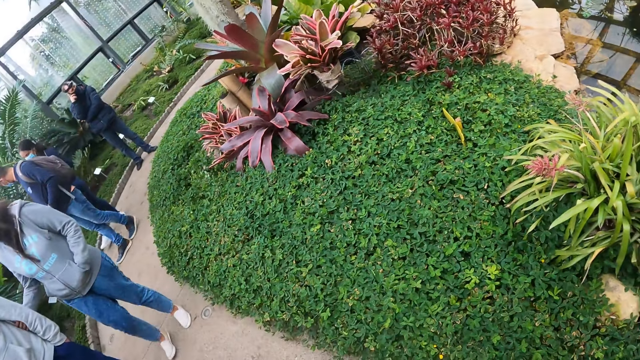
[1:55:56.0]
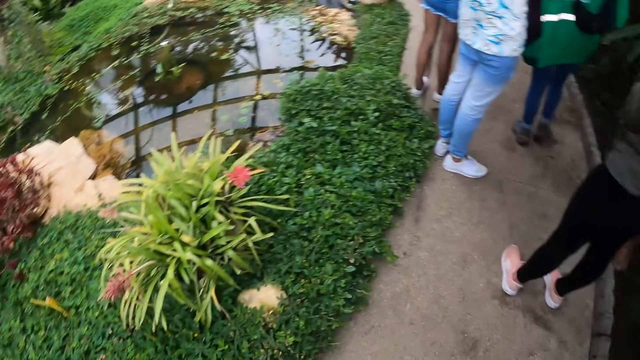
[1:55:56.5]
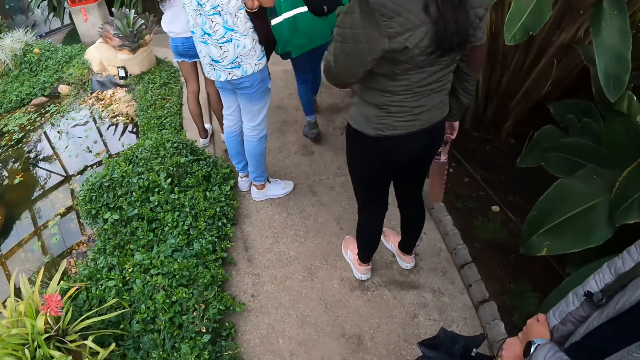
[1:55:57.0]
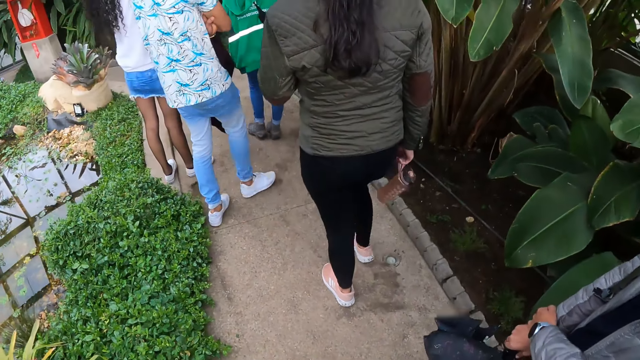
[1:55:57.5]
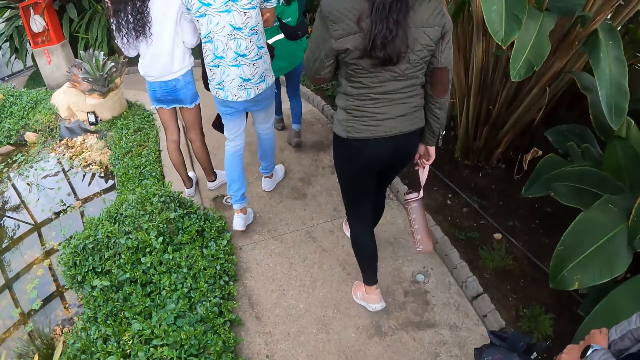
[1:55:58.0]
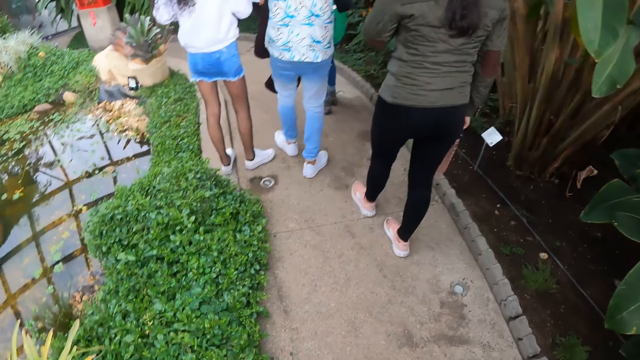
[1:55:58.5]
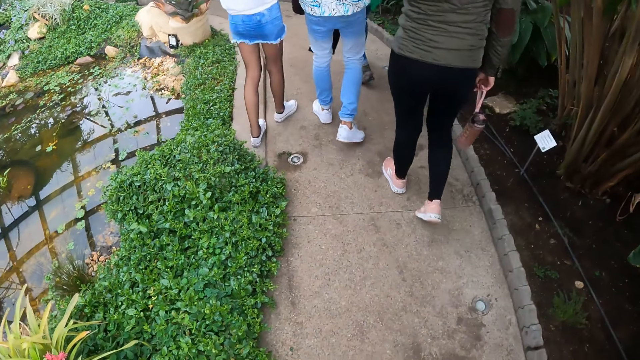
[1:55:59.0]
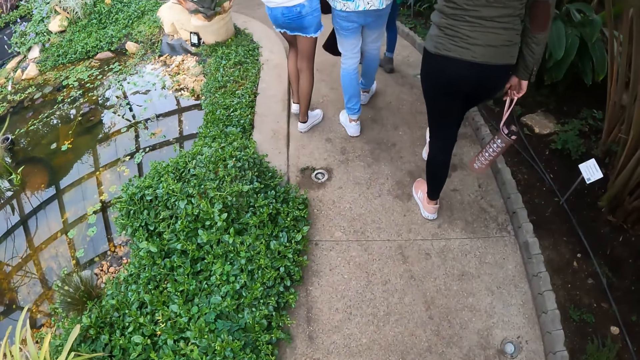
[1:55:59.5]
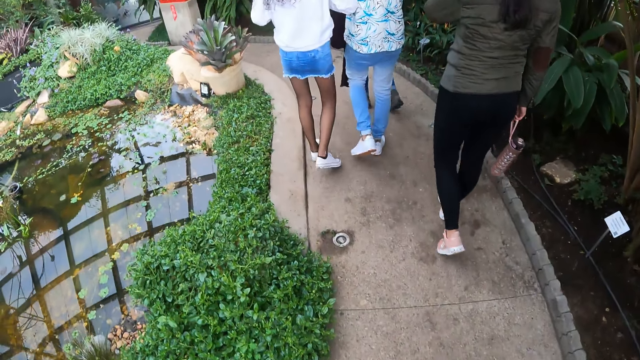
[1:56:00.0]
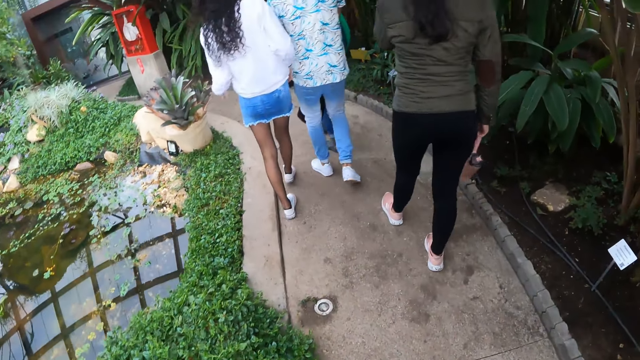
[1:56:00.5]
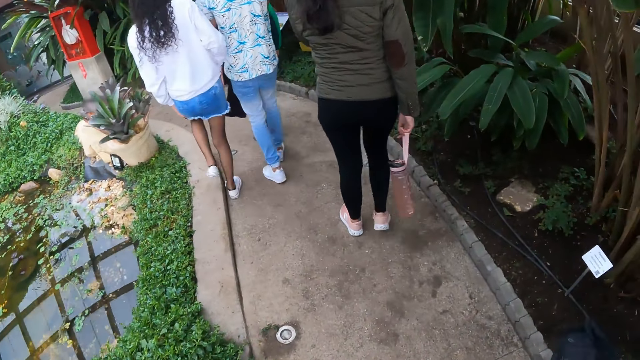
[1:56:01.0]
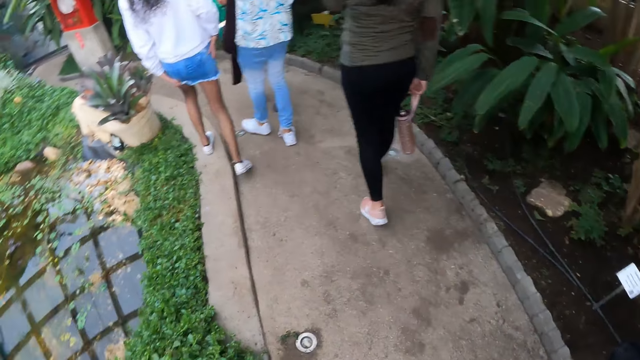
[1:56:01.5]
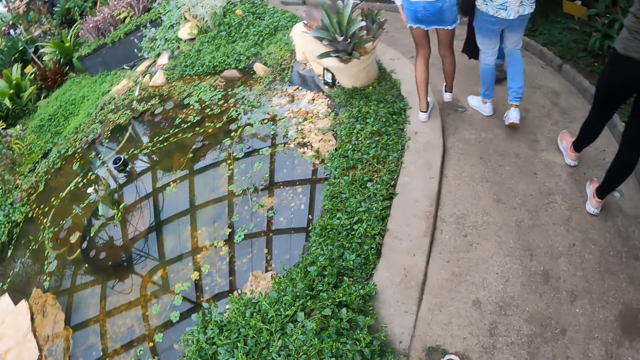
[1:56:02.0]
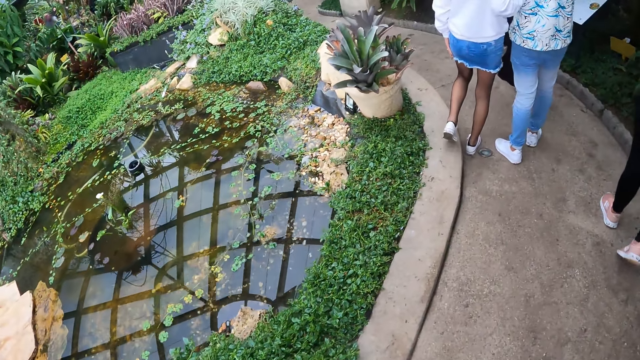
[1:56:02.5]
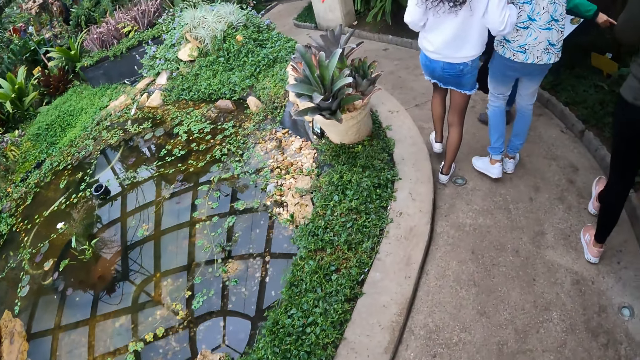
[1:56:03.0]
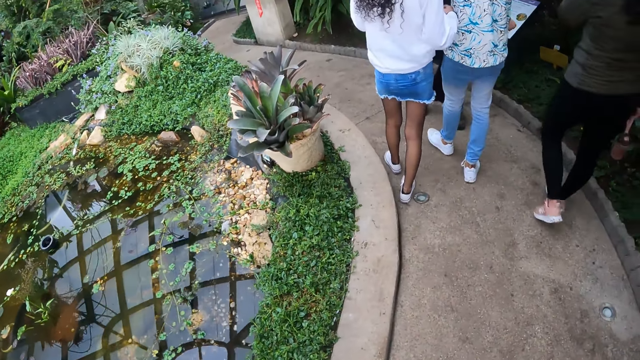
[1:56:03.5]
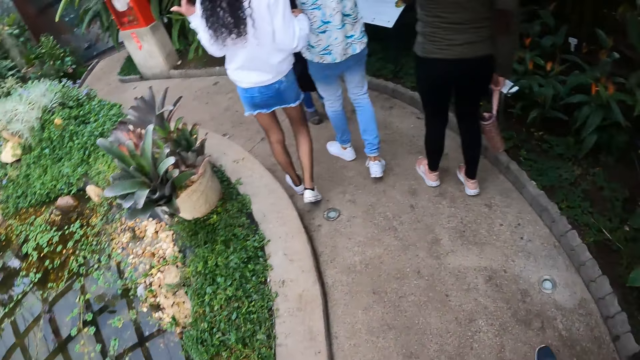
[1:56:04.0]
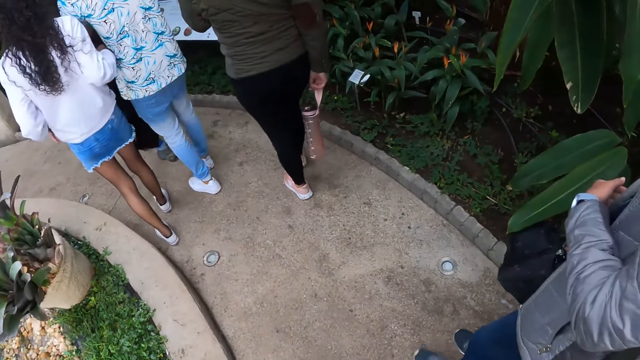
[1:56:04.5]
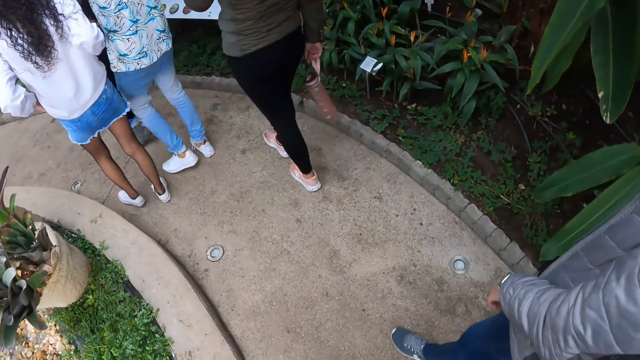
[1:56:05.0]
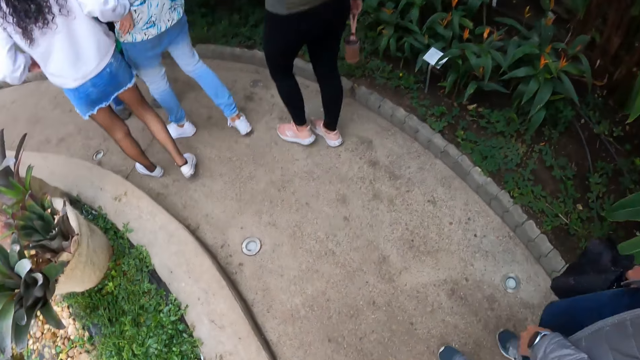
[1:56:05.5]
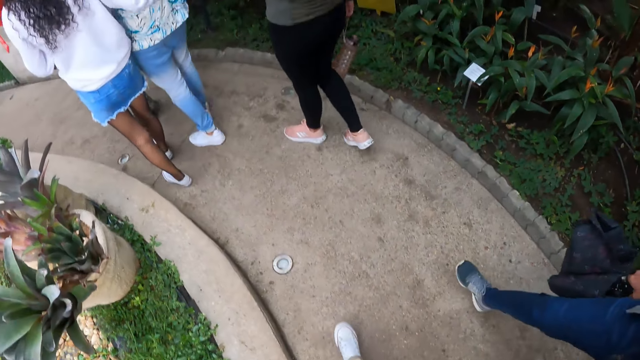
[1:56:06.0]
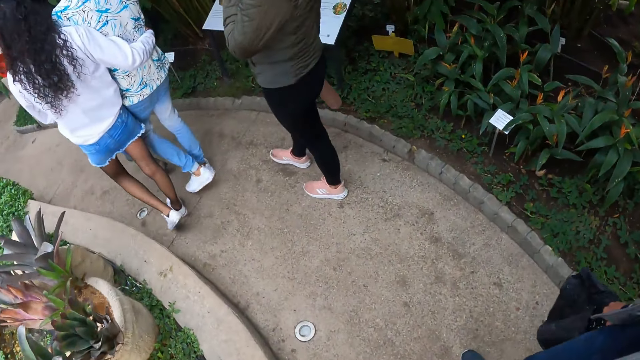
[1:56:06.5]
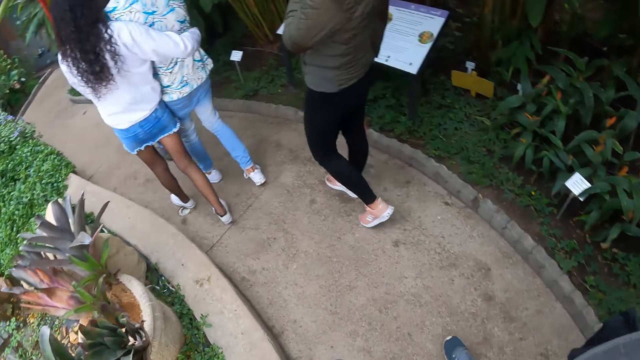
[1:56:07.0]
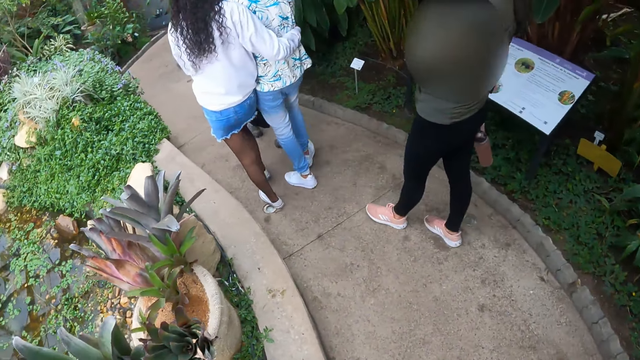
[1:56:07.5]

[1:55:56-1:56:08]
The instructor walks on the pathway. The camera wearer walks on the pathway.

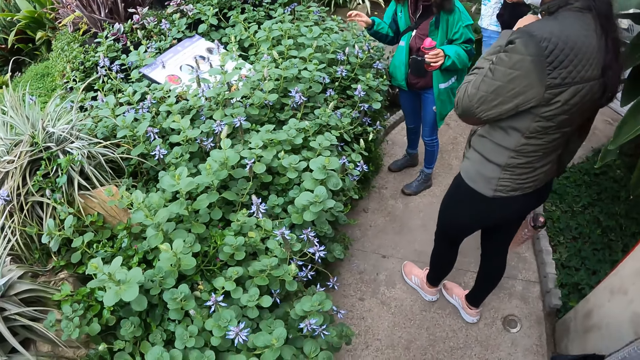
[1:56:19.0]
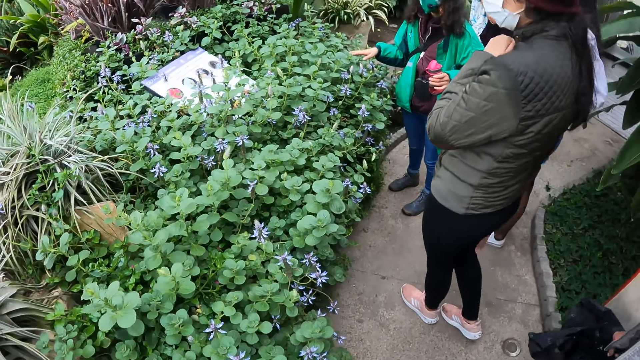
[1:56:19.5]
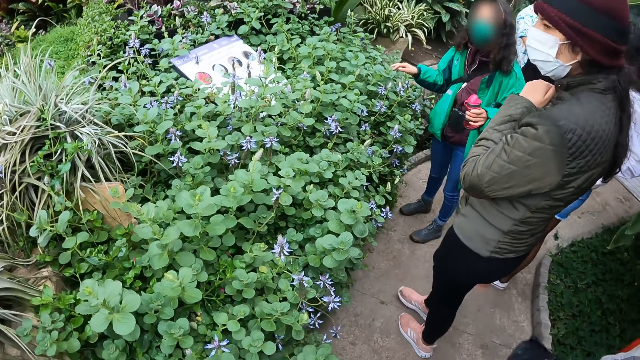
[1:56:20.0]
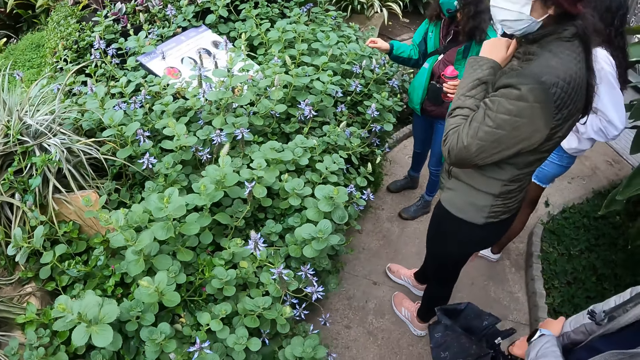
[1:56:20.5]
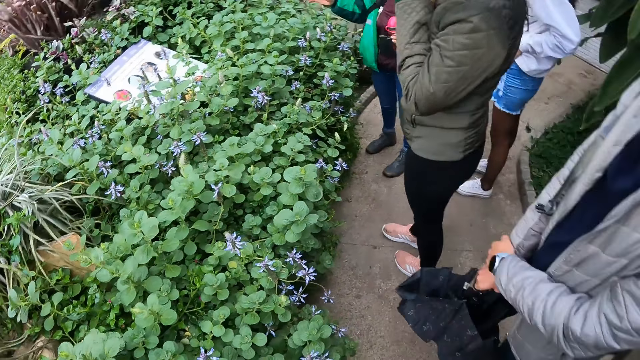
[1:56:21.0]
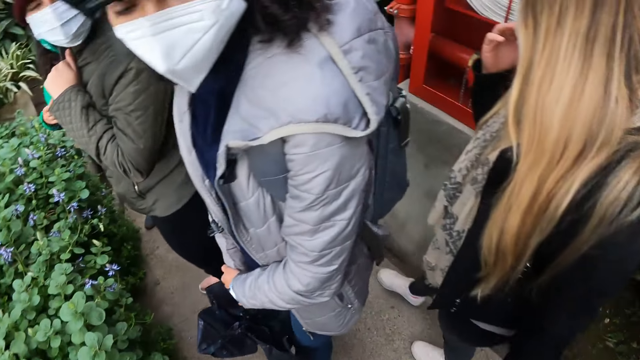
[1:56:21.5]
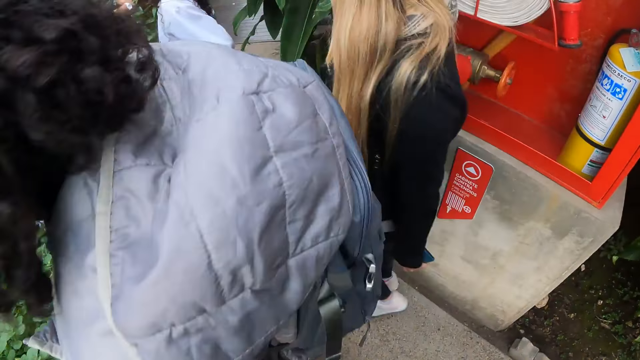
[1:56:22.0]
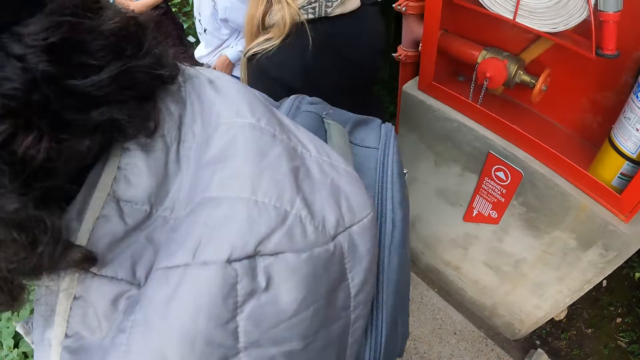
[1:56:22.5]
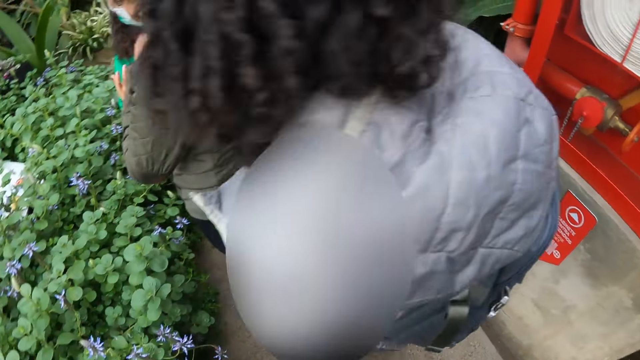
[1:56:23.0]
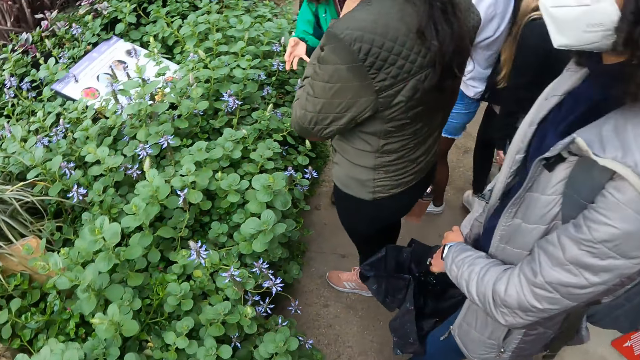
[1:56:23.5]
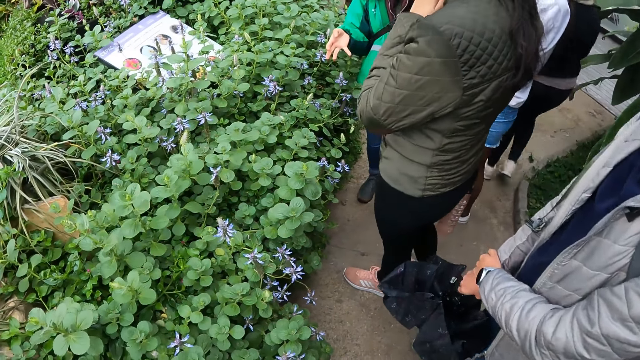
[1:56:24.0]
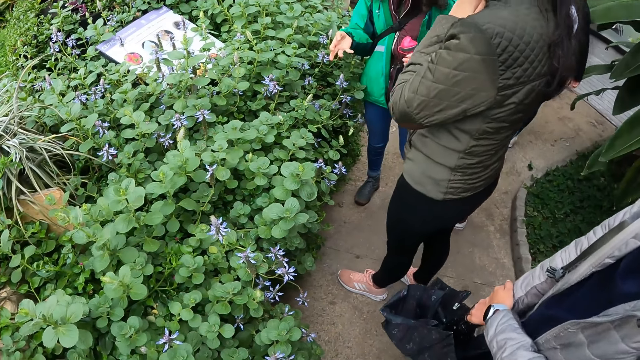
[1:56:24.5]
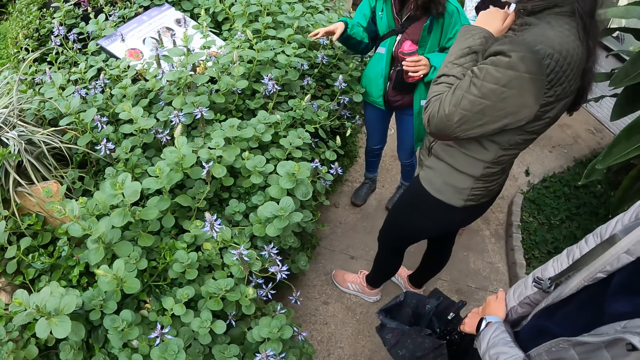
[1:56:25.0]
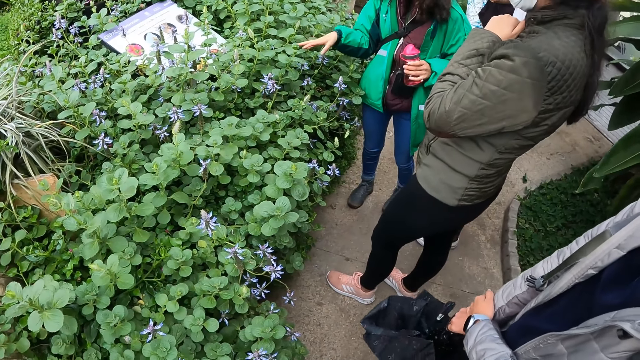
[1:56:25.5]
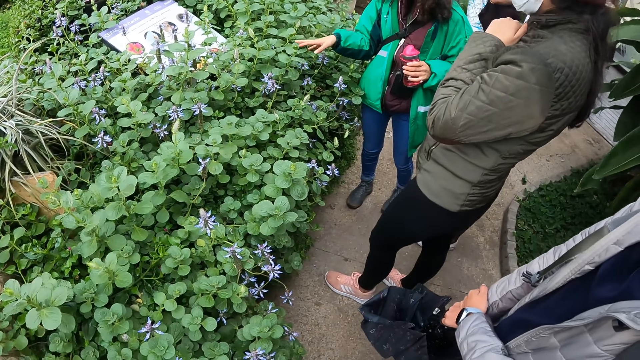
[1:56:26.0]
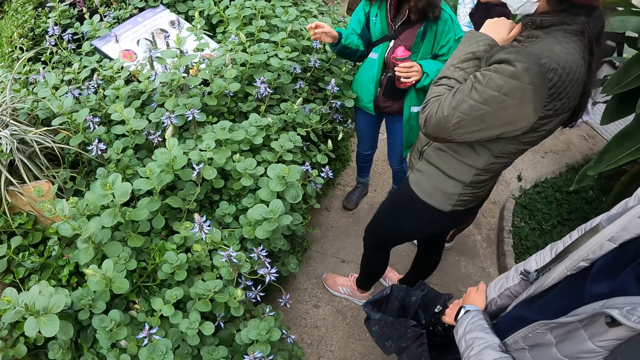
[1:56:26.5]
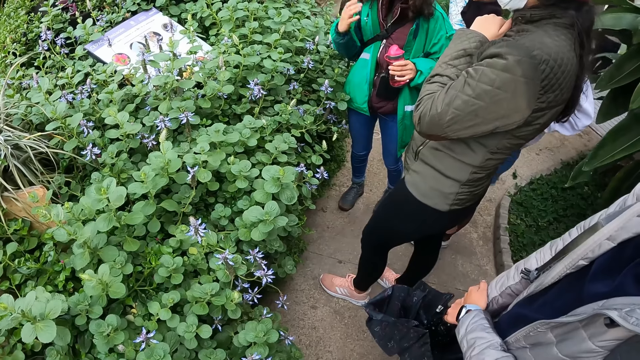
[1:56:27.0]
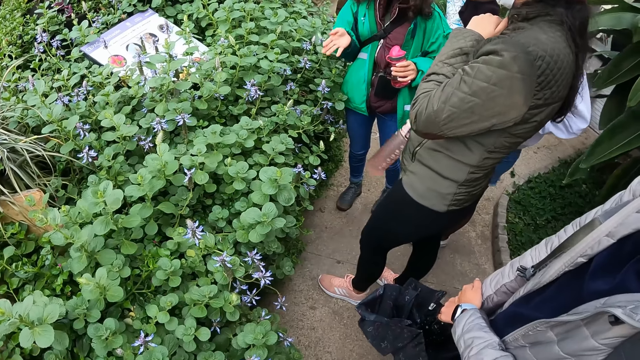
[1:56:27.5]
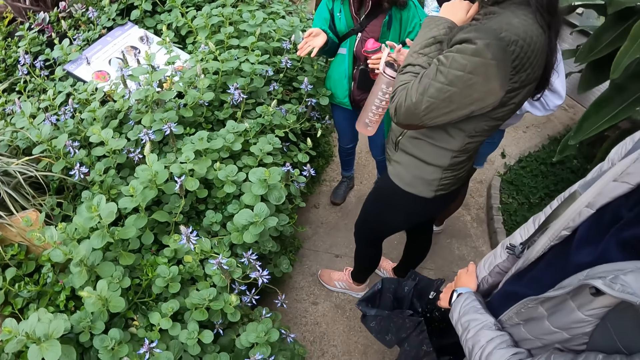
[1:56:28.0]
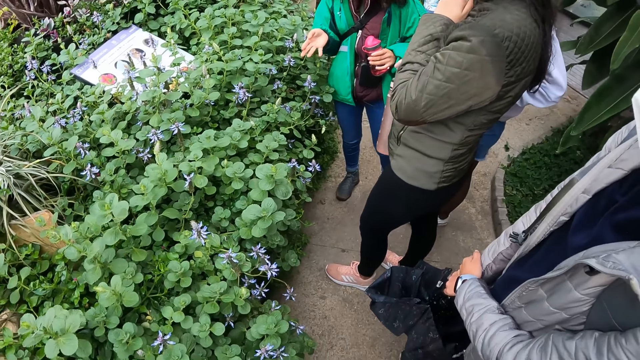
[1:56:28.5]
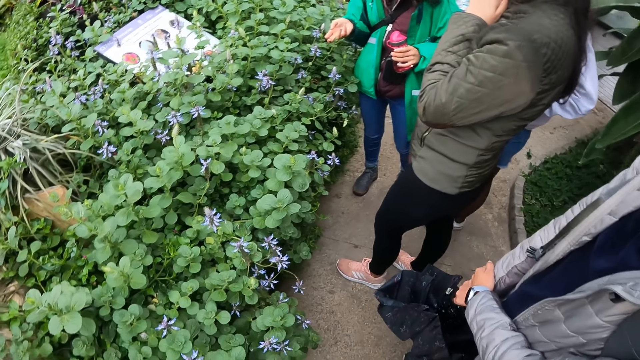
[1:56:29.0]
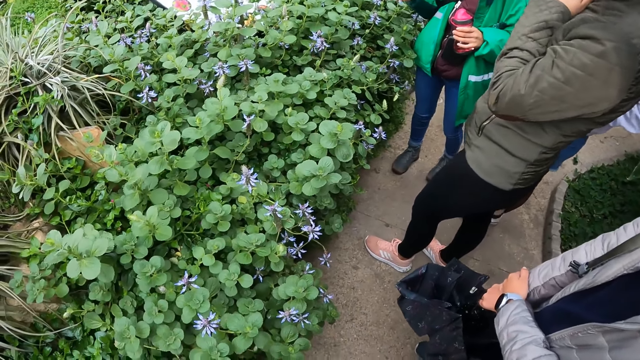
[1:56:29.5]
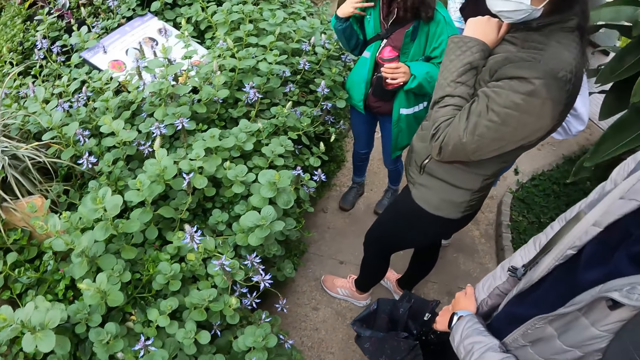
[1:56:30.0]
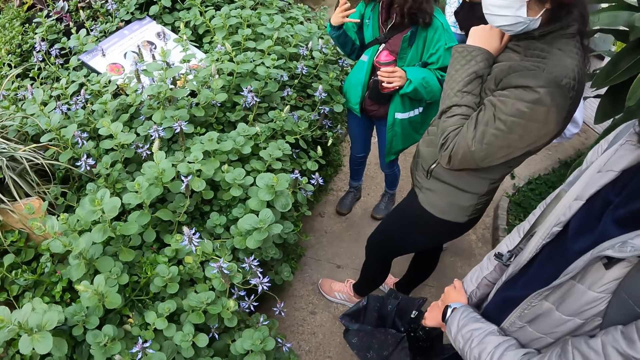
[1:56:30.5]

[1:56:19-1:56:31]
The woman interacts with the camera wearer and the people in the garden. The instructor addresses students.
